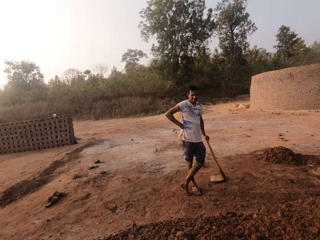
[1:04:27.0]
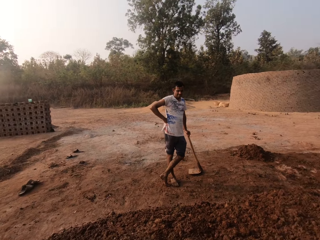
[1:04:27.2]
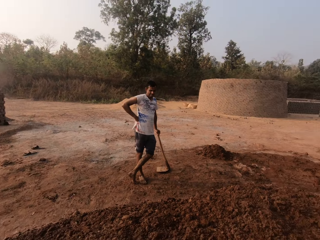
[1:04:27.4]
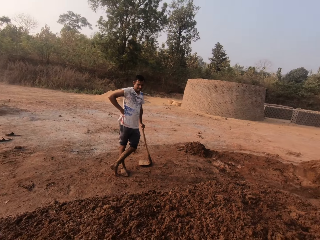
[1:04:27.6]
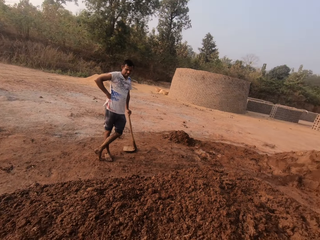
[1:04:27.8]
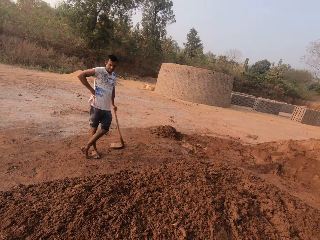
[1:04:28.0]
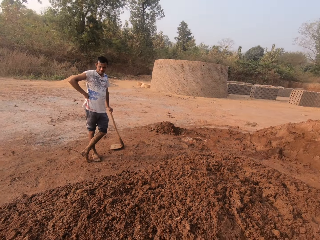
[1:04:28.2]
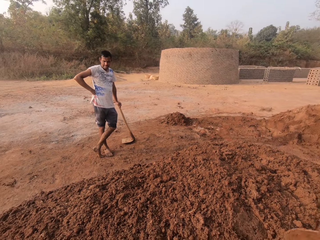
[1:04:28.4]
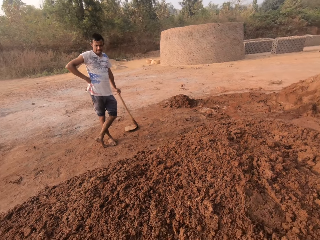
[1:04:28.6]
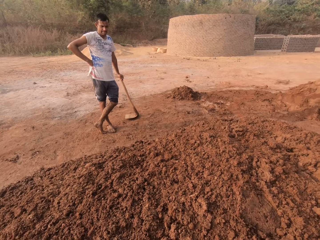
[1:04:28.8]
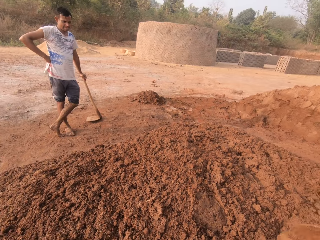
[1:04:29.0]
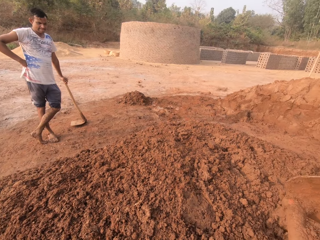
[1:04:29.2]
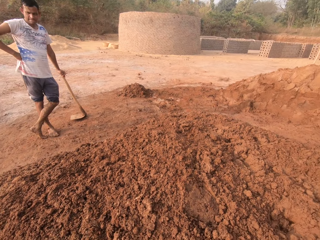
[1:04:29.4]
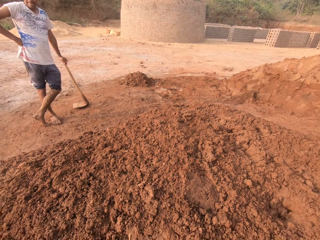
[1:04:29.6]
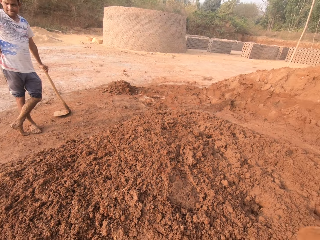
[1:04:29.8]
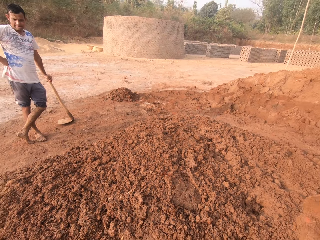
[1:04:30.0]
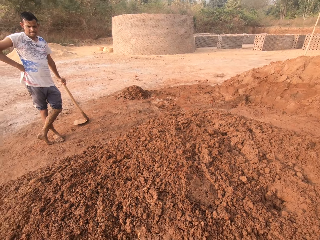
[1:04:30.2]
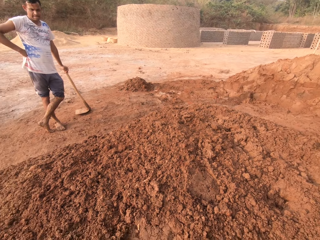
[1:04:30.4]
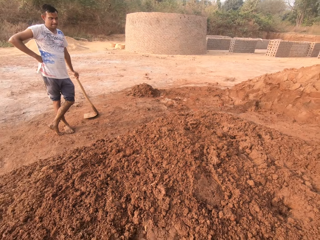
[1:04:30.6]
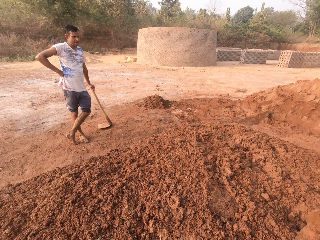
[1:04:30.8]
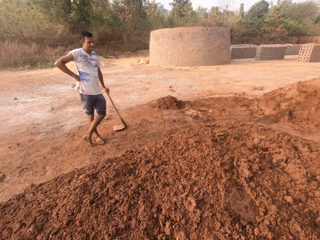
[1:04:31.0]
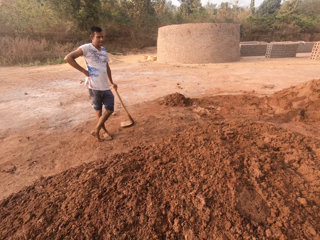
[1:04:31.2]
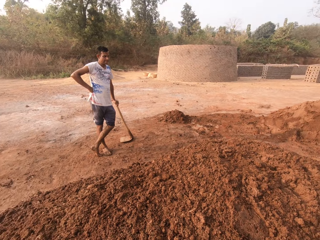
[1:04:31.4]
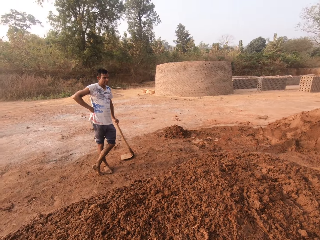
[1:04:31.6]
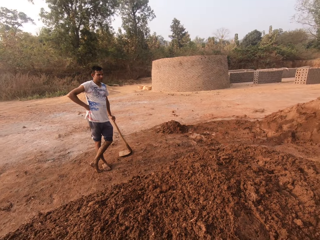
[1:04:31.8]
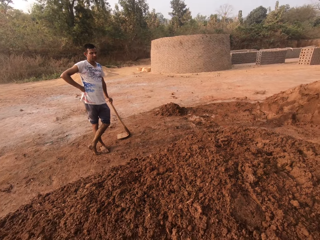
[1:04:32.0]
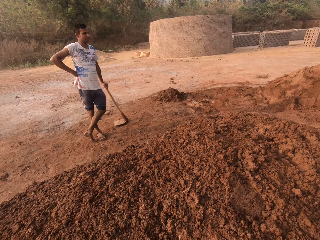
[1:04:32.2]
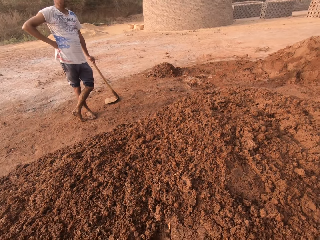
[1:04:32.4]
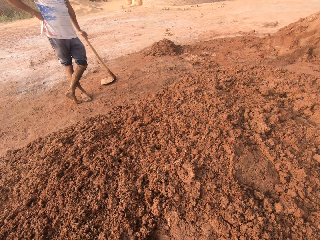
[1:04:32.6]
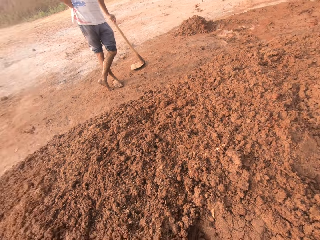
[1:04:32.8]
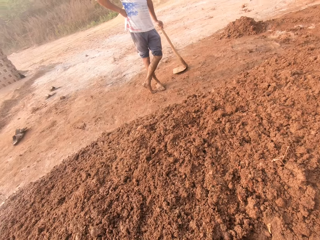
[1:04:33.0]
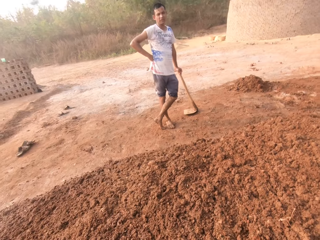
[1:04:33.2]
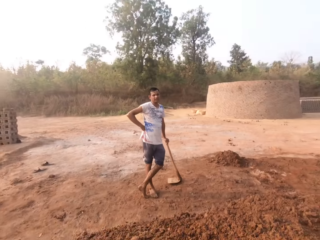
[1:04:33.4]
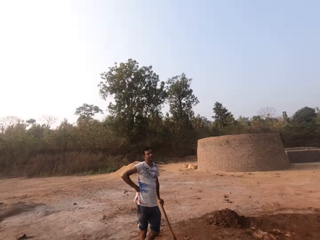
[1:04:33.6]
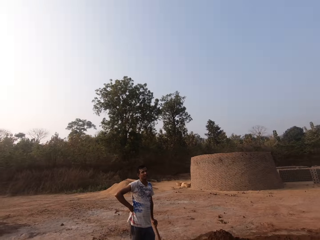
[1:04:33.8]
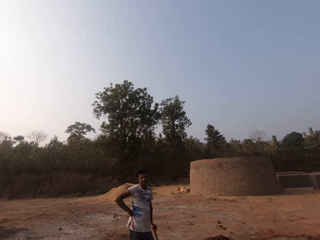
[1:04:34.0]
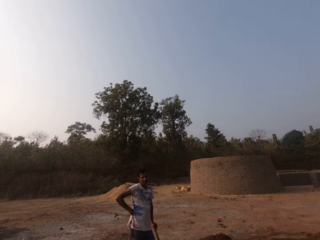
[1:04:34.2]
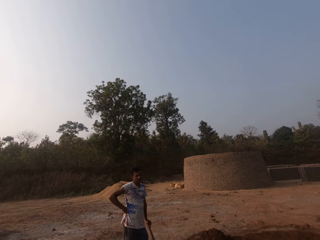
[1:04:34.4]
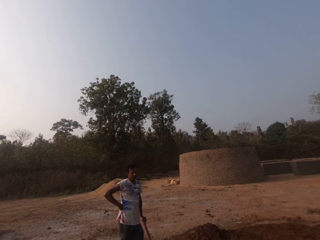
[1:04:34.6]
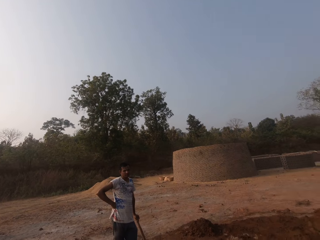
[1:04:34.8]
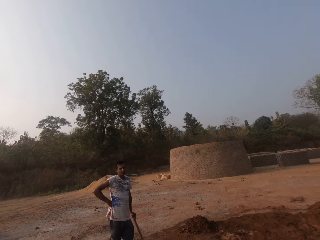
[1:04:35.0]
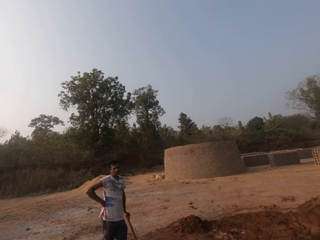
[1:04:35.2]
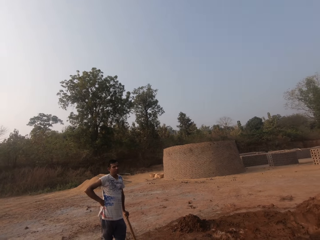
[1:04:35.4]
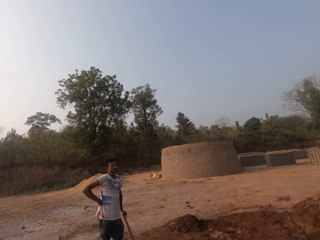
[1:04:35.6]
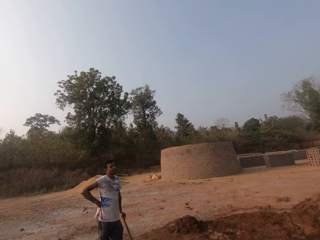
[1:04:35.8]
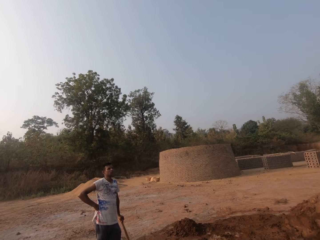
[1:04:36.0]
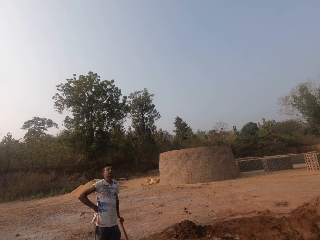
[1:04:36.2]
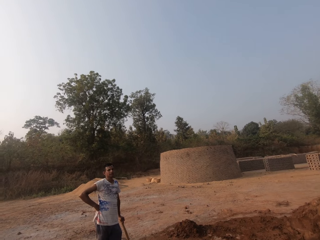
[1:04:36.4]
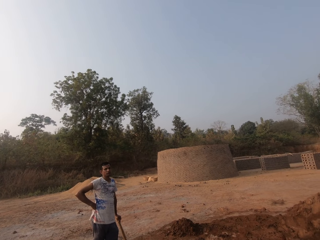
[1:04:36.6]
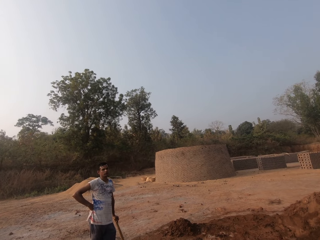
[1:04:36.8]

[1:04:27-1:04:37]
The camera wearer digs the ground.

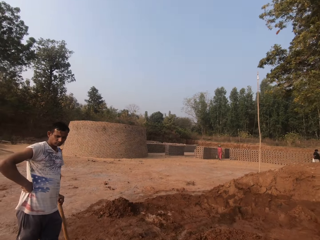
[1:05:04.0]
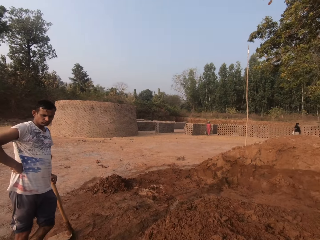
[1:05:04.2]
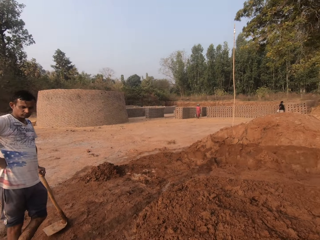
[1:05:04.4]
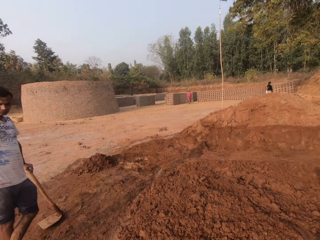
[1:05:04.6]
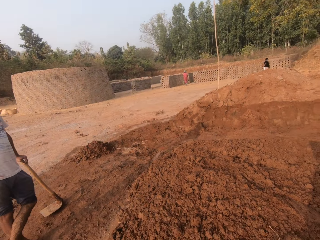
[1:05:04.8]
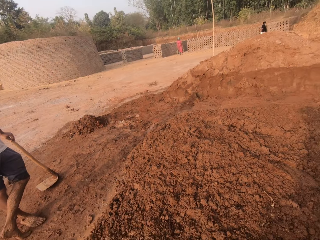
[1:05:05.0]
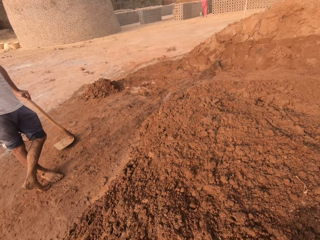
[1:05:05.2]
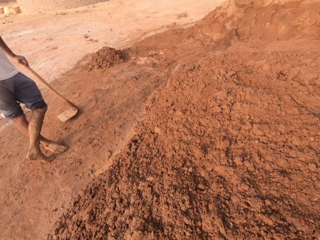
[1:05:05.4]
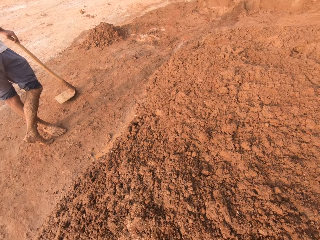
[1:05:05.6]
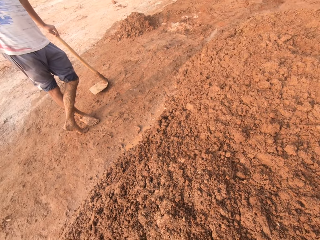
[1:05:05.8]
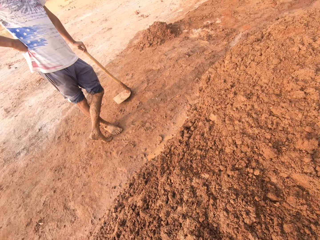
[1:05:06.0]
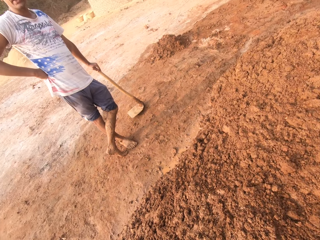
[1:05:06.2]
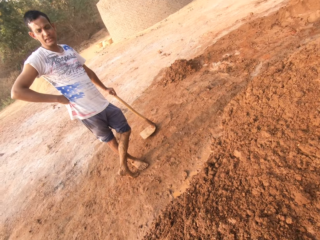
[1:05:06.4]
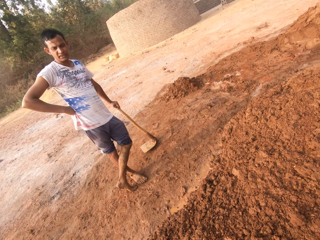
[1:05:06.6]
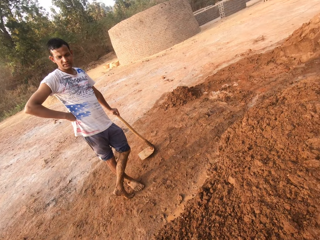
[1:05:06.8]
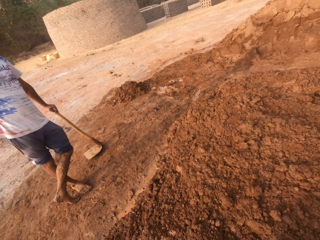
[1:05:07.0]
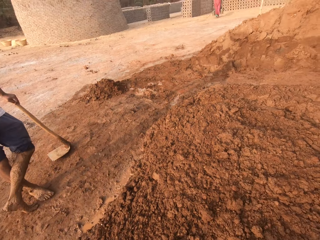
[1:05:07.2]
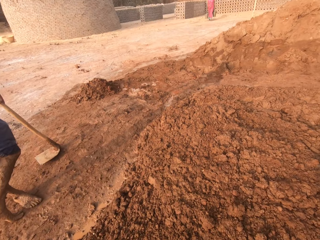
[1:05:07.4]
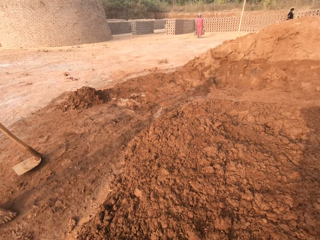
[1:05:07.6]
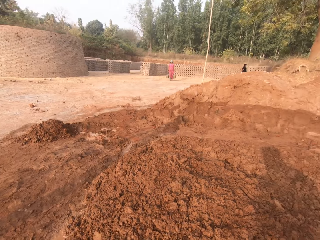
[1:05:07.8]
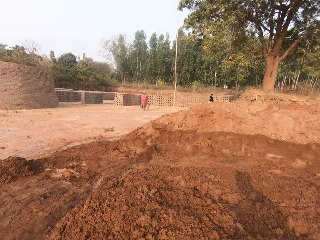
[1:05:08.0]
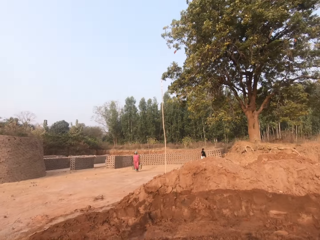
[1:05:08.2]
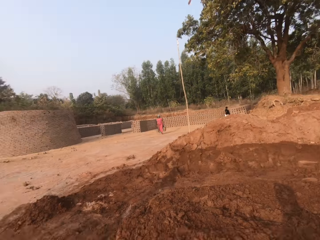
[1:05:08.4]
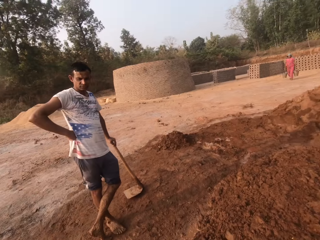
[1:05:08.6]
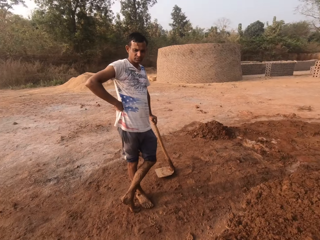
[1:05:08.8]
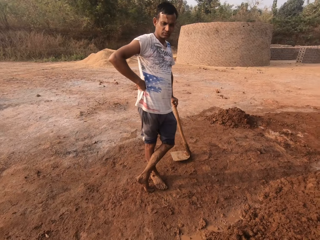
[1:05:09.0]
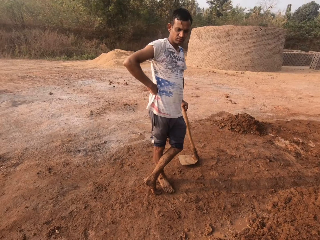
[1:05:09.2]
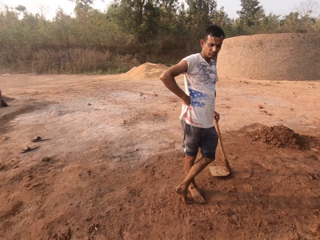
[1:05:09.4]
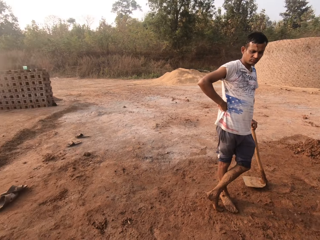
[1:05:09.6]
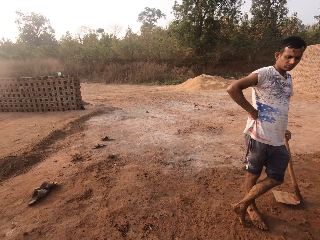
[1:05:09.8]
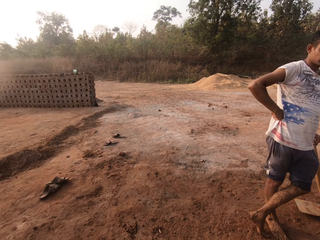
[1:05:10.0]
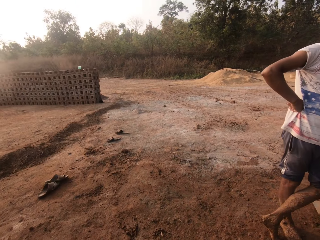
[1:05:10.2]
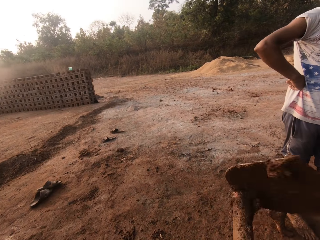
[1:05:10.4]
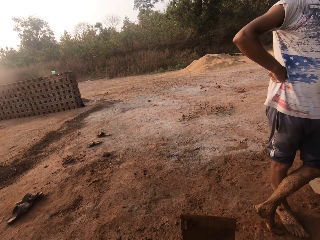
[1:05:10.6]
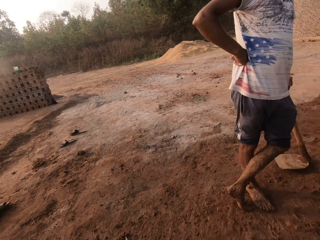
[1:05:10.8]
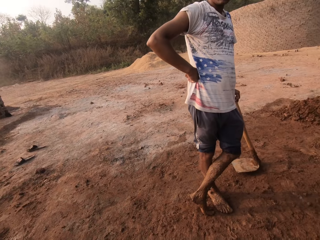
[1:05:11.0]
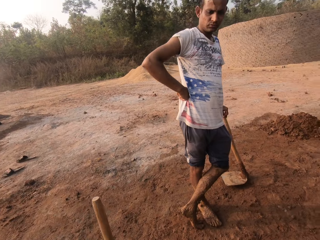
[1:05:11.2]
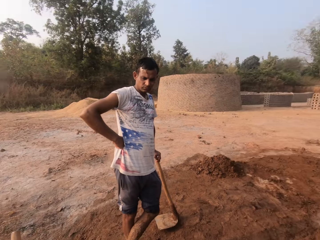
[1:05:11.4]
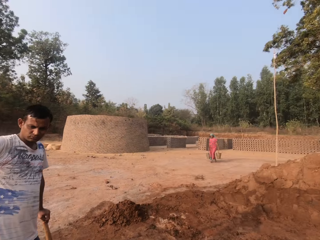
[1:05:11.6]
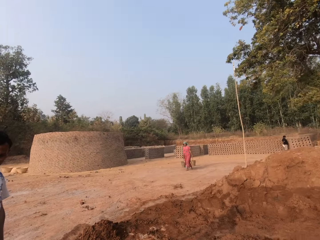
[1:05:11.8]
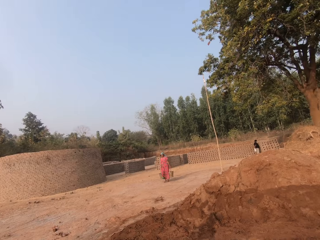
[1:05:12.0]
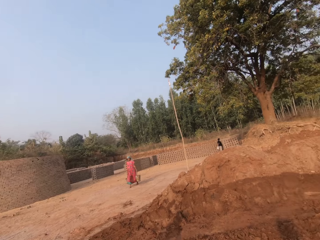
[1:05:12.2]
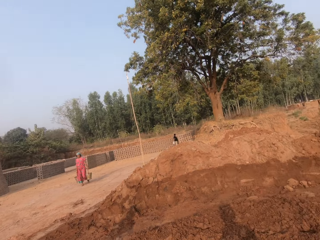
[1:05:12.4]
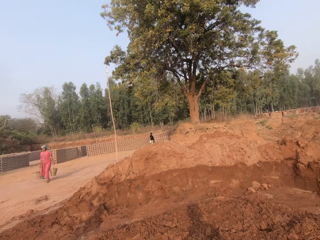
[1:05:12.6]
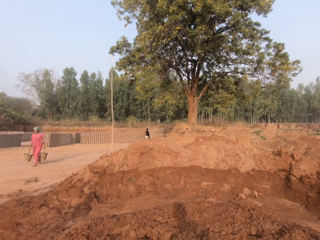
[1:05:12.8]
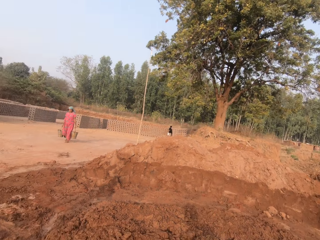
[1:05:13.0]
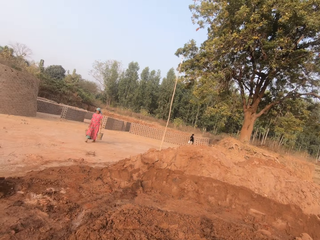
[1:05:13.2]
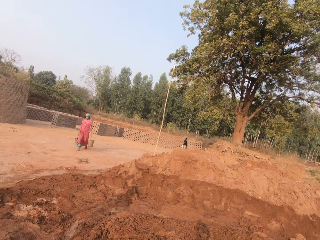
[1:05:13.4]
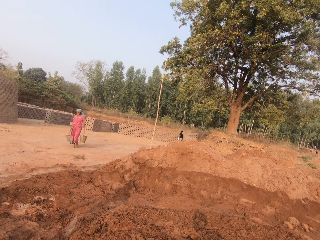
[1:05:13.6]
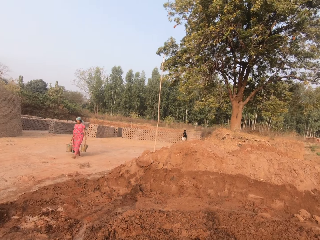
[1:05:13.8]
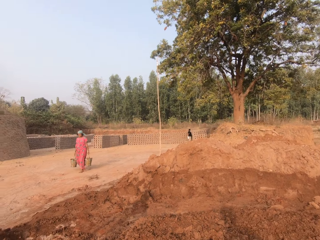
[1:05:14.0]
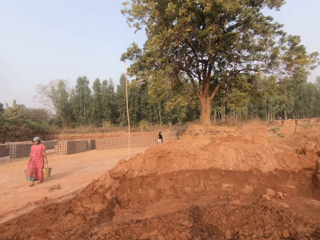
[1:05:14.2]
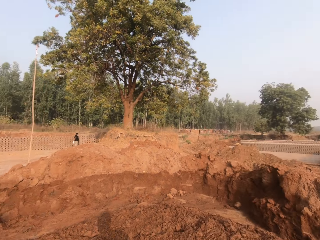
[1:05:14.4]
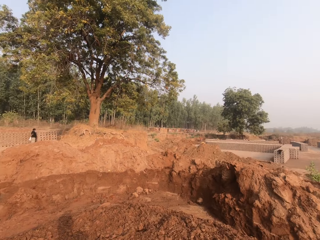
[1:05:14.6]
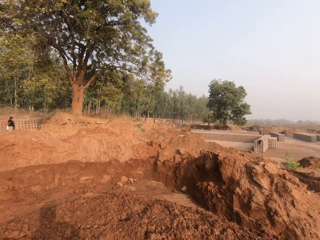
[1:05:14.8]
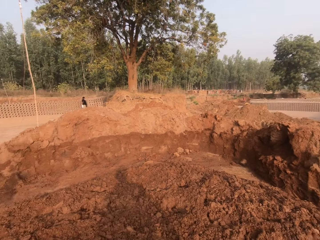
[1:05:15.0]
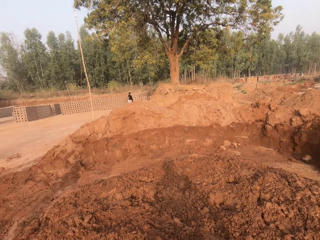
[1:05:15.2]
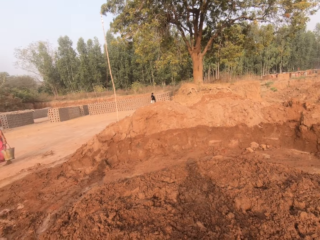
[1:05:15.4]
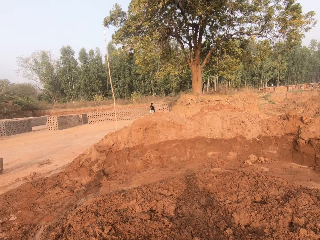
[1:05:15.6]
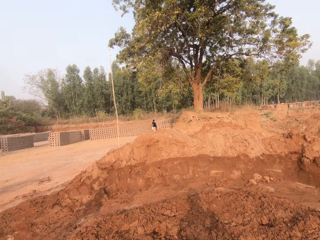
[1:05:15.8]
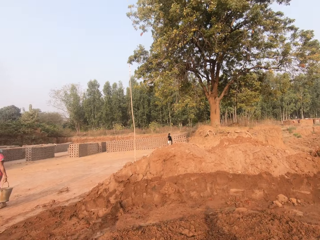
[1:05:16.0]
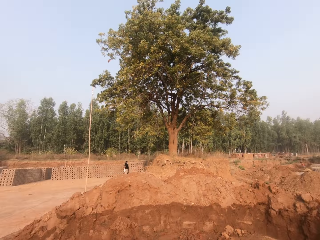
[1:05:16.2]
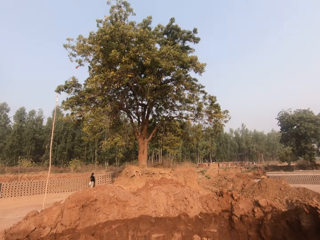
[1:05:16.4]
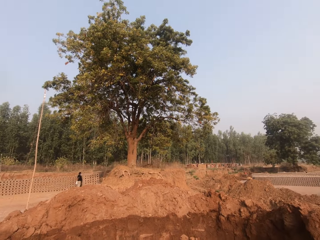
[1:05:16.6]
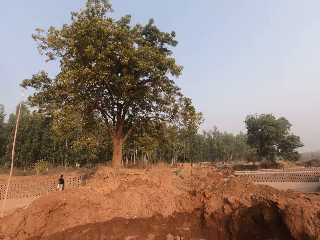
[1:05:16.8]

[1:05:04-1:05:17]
The camera wearer looks around. He drops the hoe on the ground with his right hand. He digs the ground. A woman carries a bucket of water with her right hand. The woman carries the bucket of water with her left hand.
